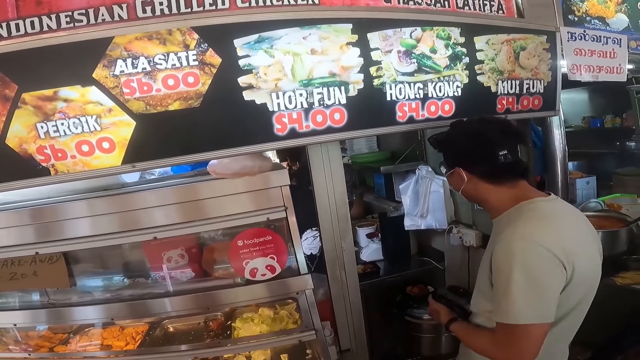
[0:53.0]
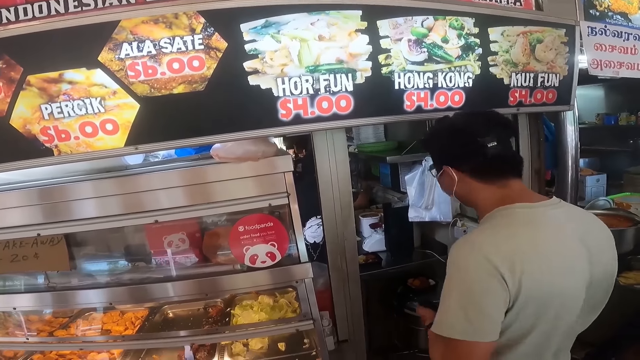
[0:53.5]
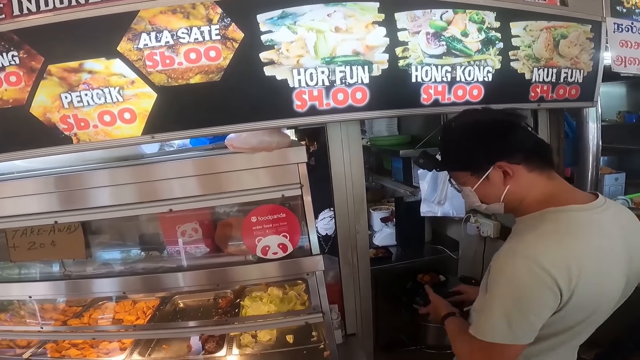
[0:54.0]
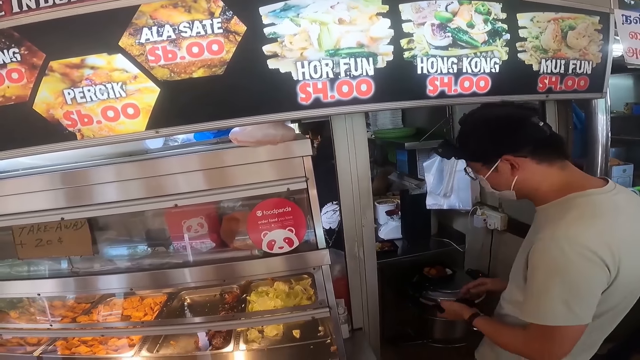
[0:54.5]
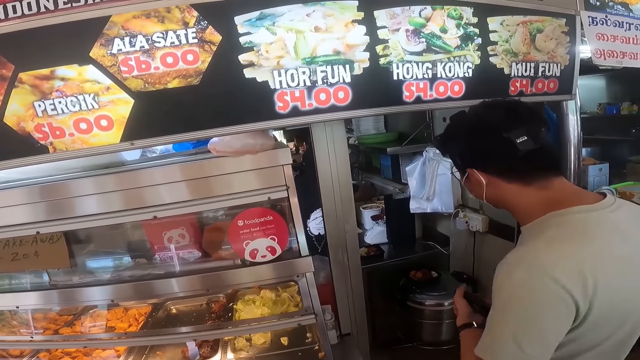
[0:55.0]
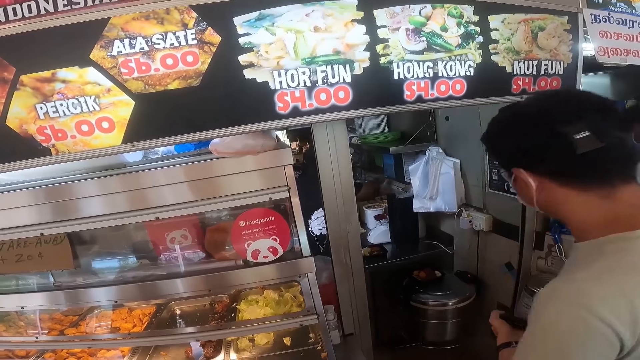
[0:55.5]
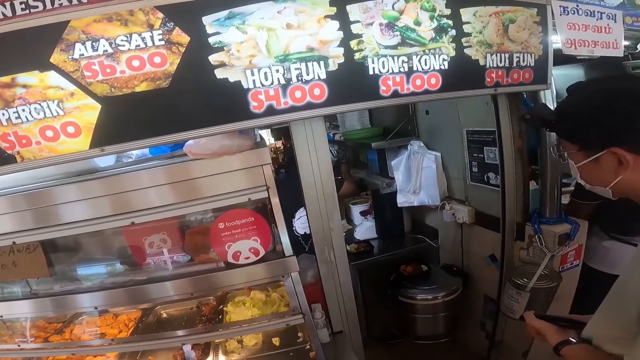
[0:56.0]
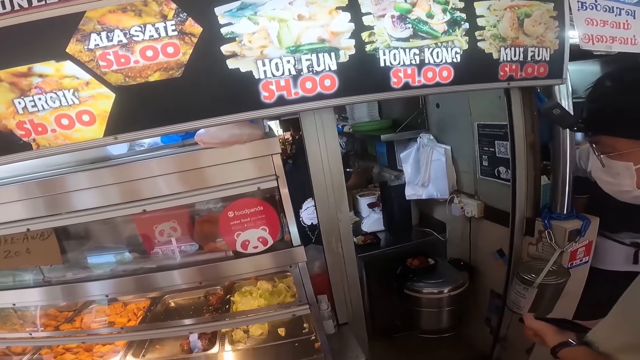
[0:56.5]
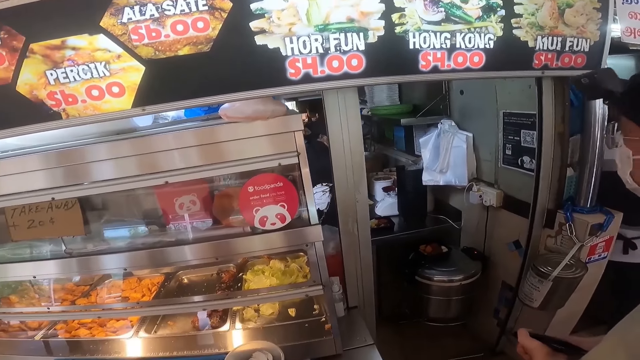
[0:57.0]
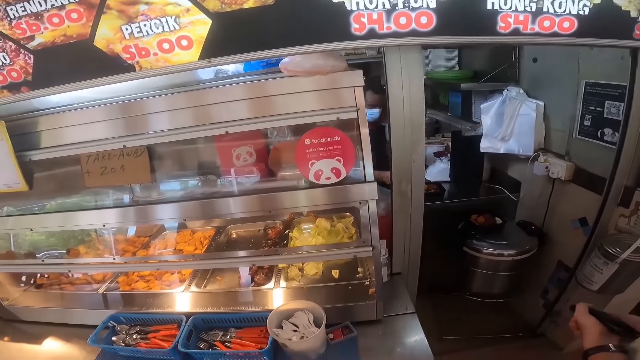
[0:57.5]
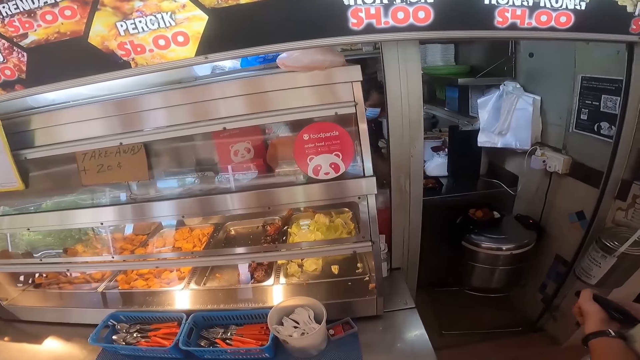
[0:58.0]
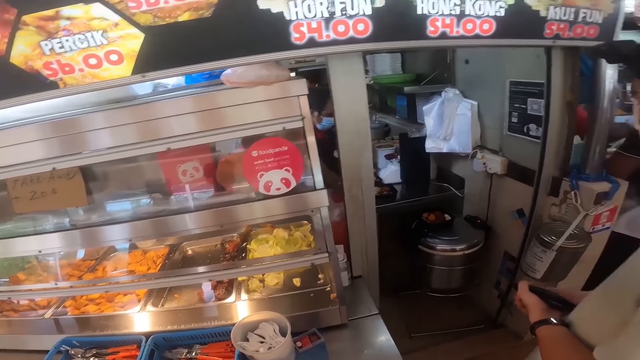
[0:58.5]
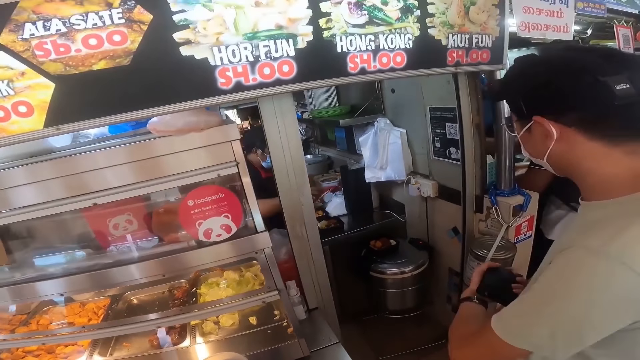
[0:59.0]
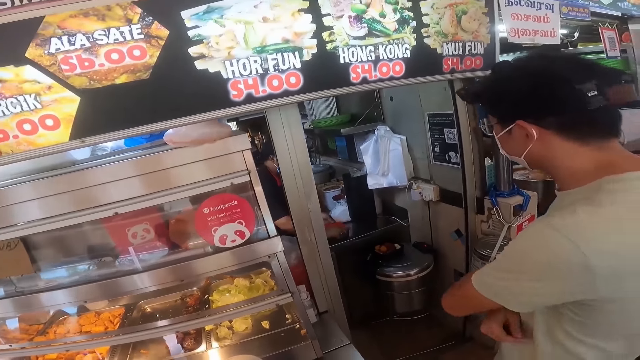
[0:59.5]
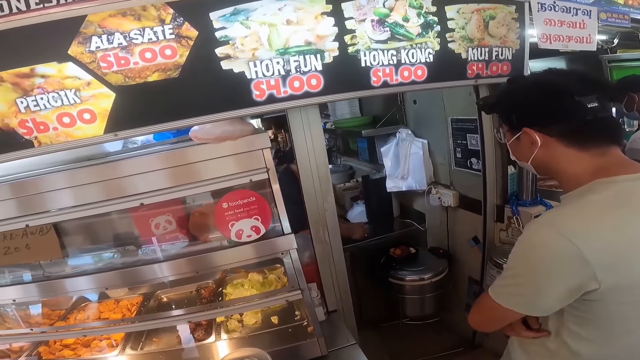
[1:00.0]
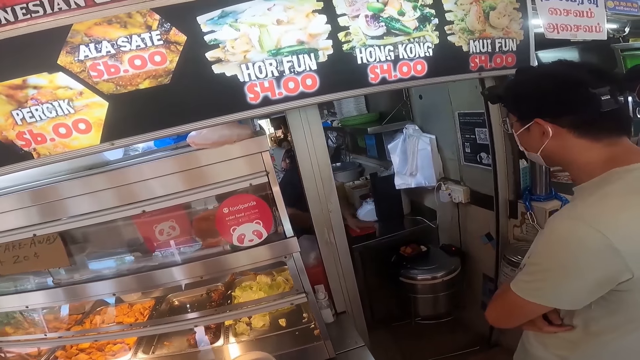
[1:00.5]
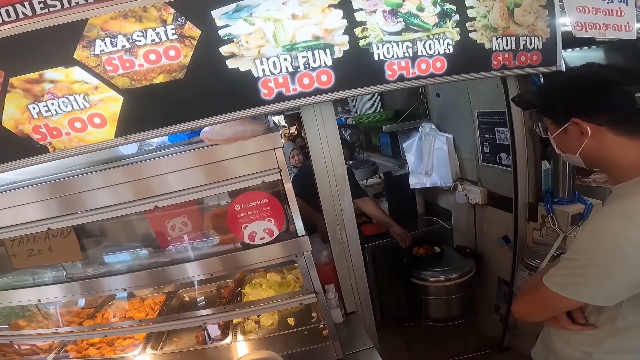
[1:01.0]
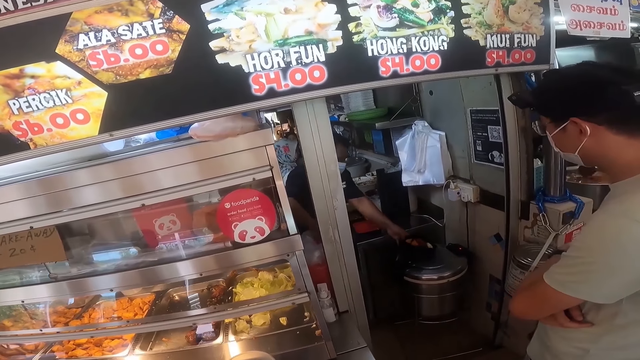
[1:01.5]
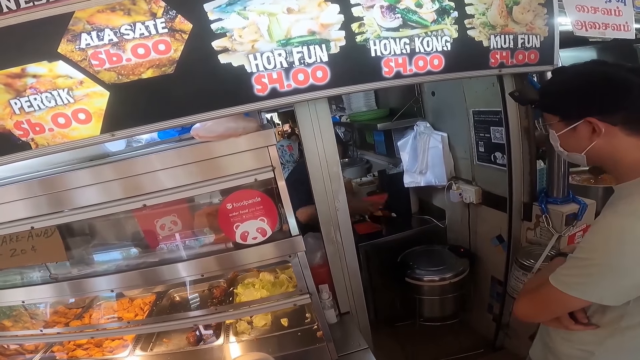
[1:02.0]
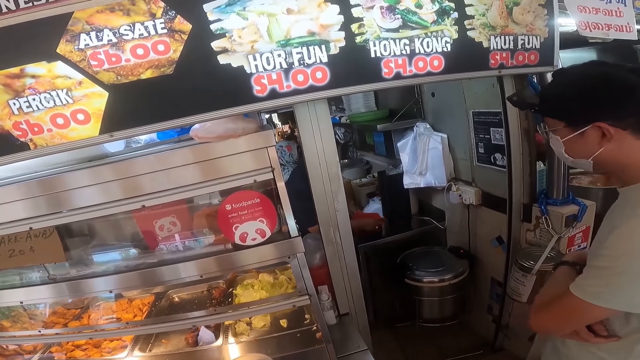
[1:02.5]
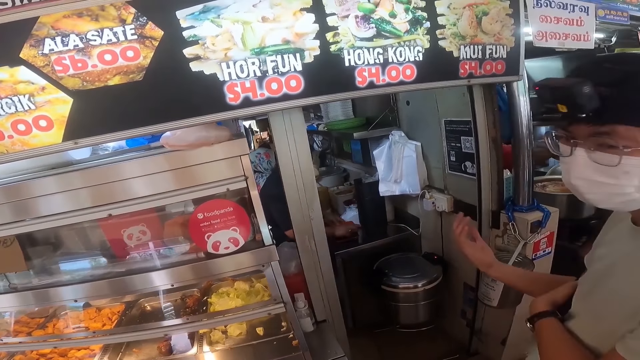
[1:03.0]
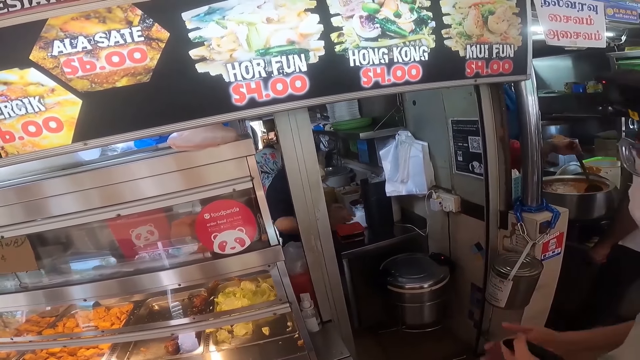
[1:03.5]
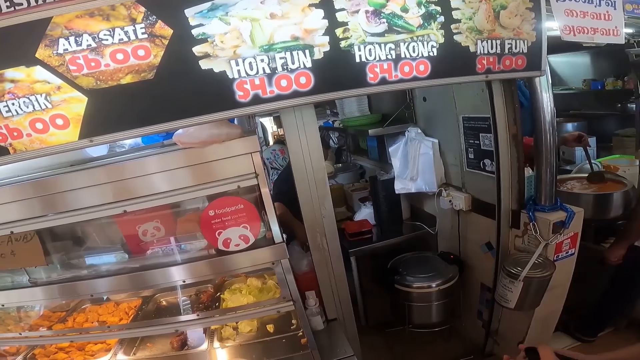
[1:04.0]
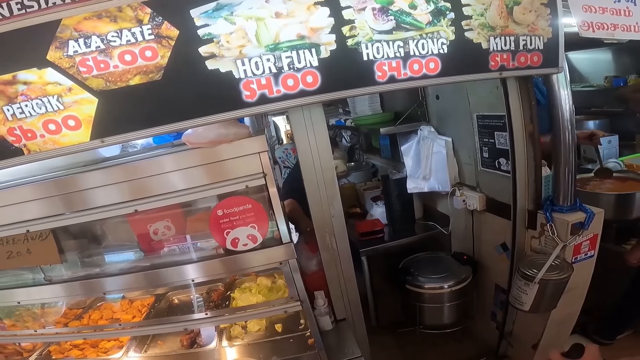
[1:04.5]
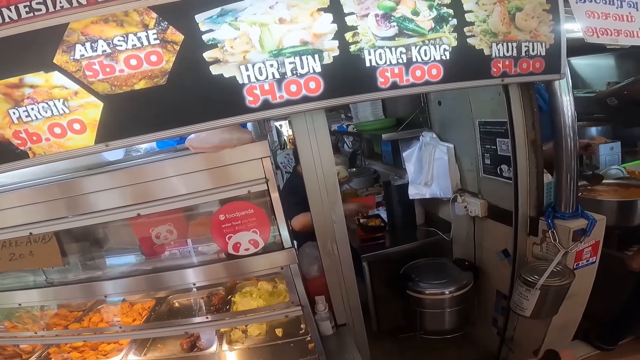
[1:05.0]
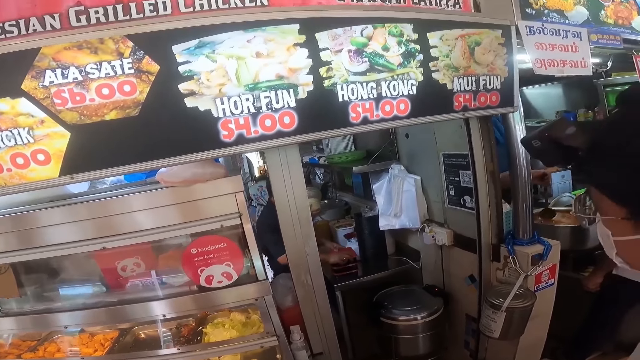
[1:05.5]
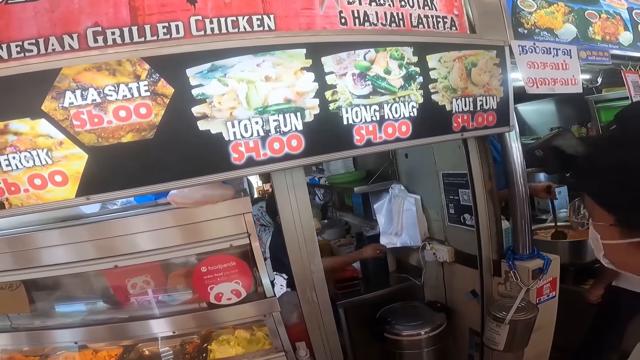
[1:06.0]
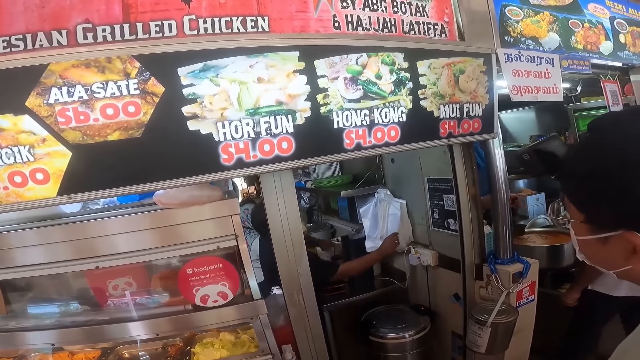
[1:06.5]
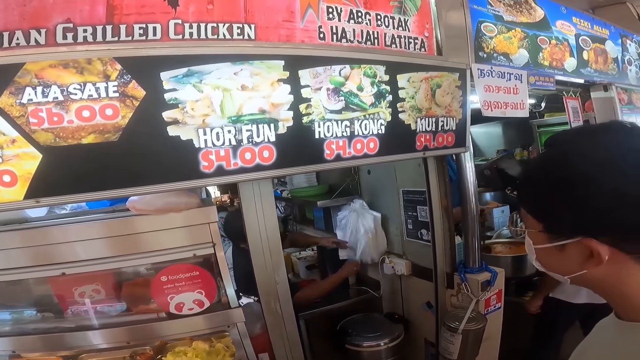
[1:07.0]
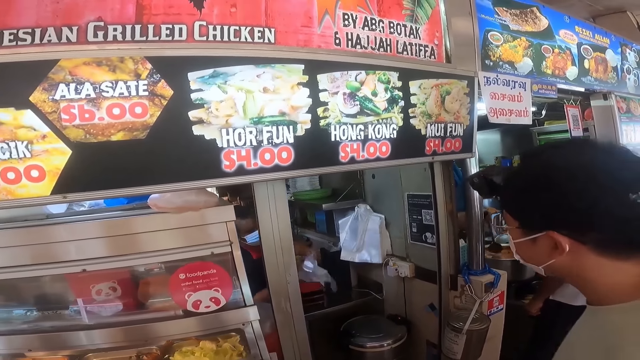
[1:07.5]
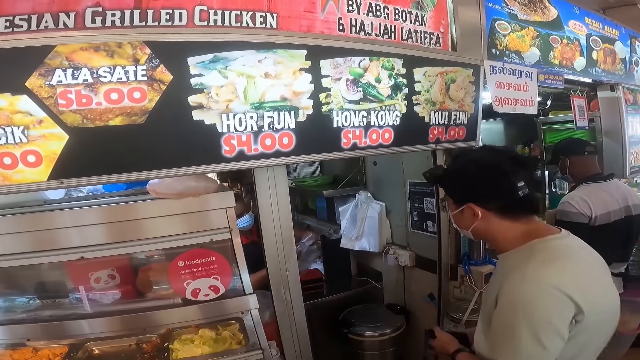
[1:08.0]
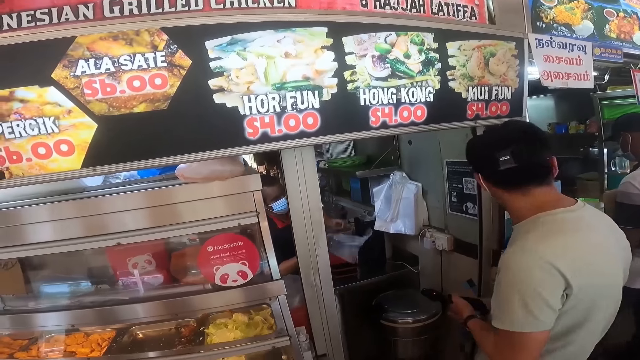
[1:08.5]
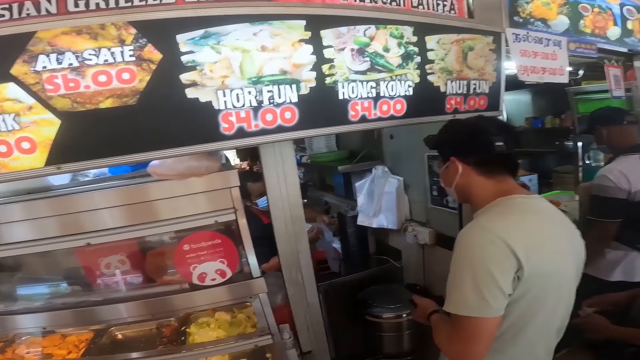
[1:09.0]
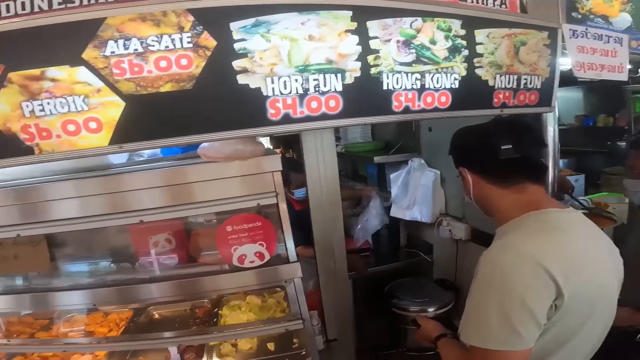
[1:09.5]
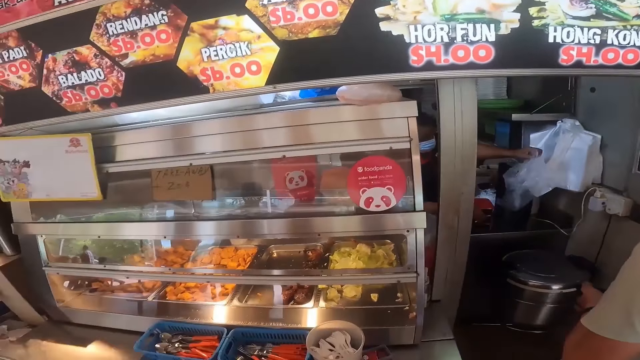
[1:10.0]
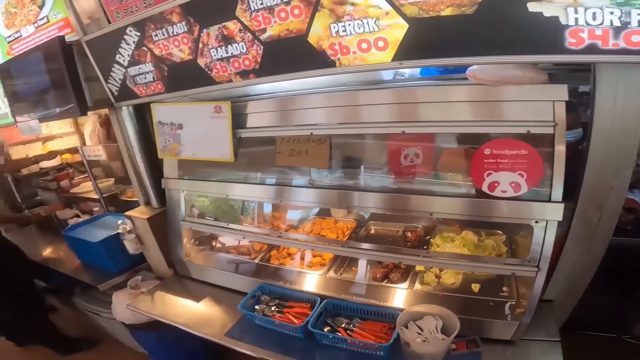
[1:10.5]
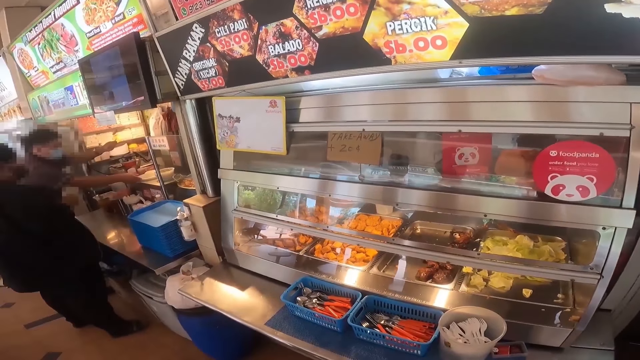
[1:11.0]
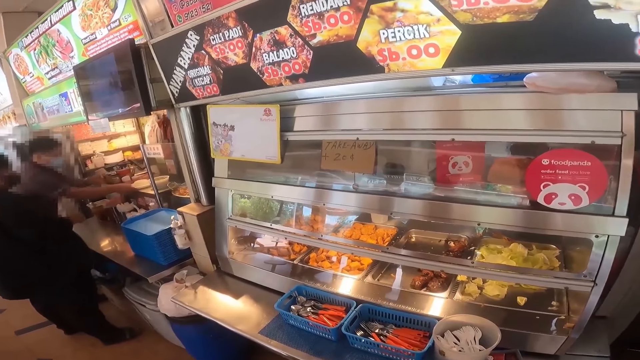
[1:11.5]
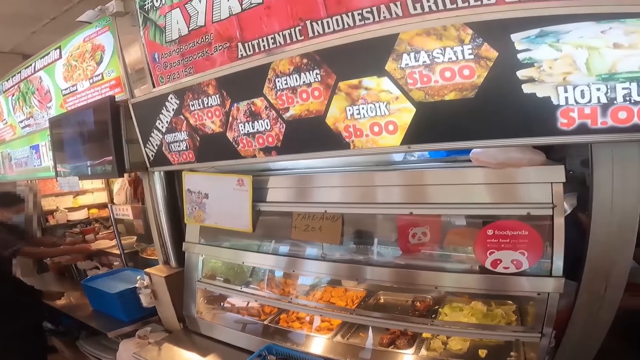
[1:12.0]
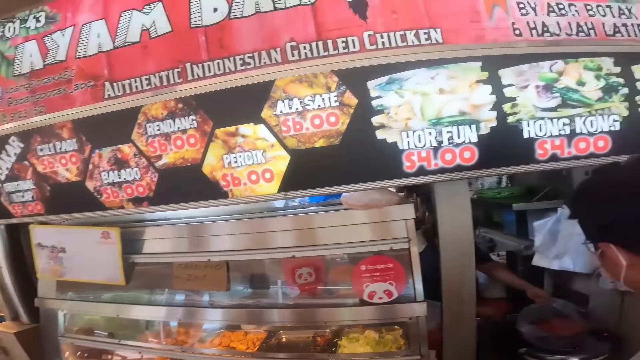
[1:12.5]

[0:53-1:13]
A man moves. The man holds a phone. The man holds hands. The man moves.
